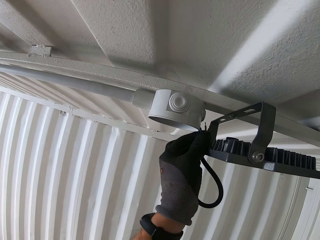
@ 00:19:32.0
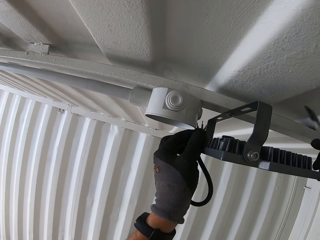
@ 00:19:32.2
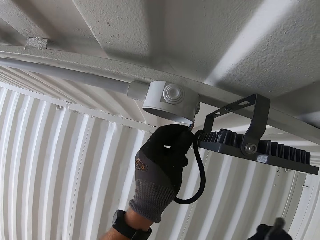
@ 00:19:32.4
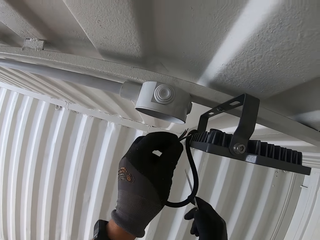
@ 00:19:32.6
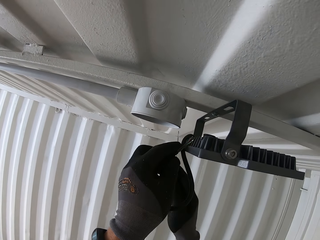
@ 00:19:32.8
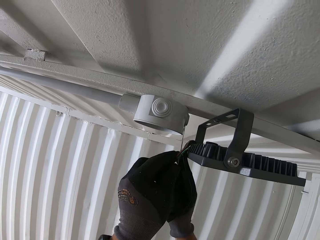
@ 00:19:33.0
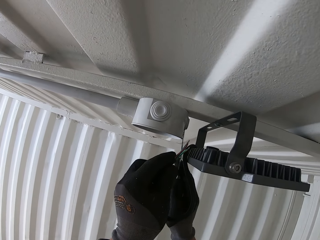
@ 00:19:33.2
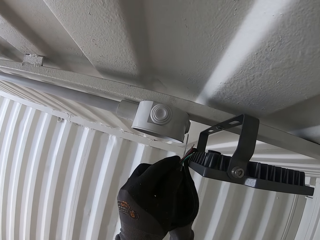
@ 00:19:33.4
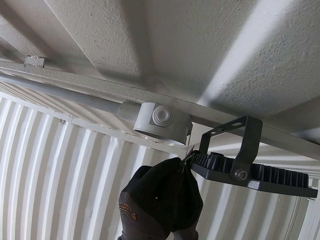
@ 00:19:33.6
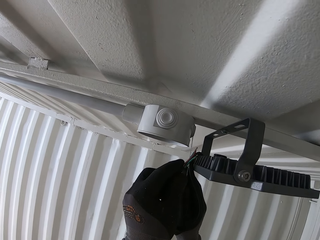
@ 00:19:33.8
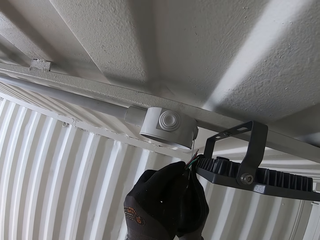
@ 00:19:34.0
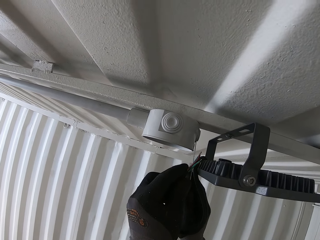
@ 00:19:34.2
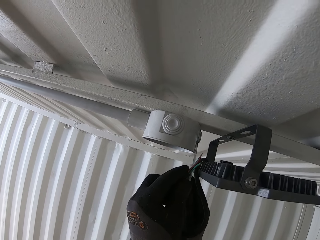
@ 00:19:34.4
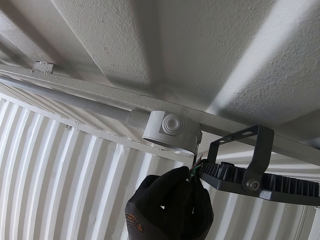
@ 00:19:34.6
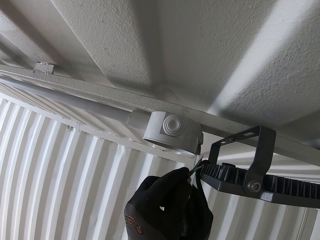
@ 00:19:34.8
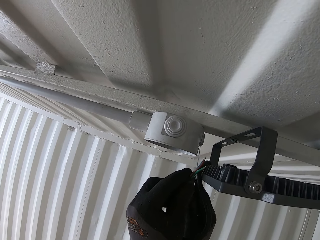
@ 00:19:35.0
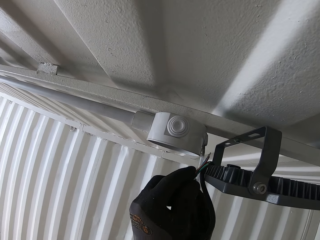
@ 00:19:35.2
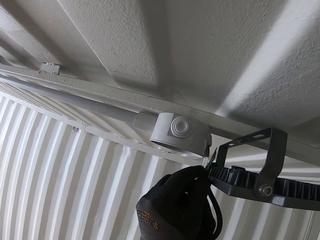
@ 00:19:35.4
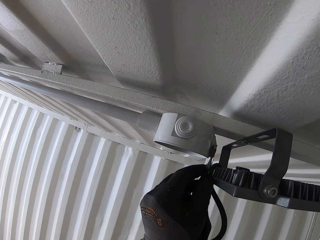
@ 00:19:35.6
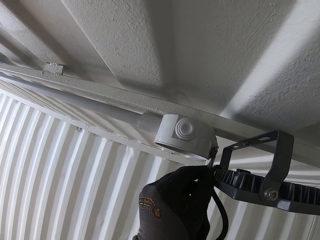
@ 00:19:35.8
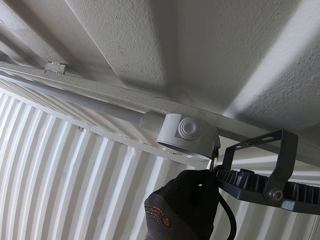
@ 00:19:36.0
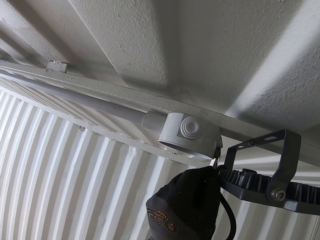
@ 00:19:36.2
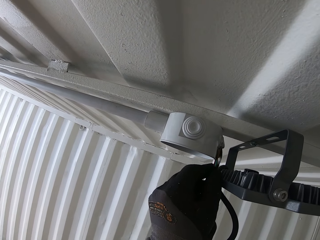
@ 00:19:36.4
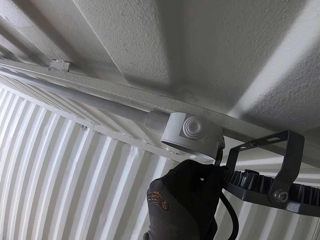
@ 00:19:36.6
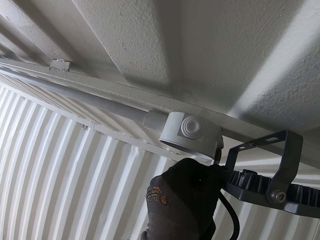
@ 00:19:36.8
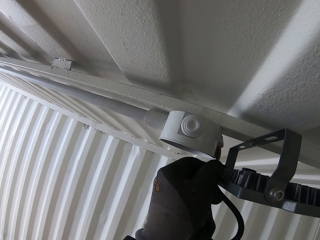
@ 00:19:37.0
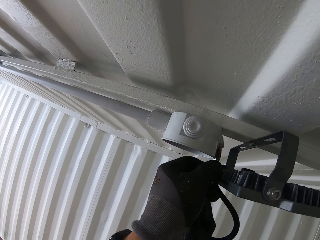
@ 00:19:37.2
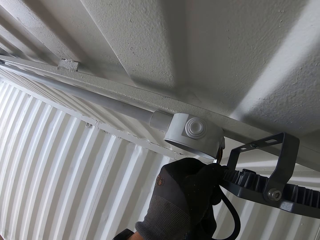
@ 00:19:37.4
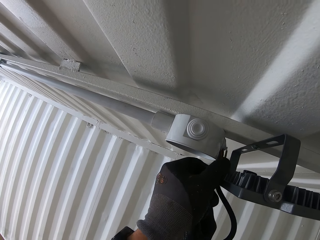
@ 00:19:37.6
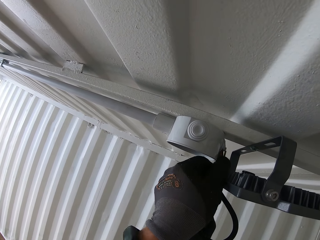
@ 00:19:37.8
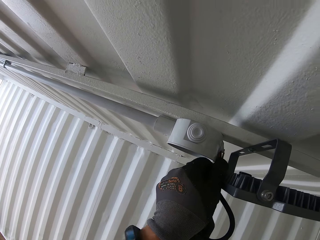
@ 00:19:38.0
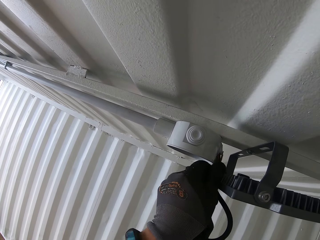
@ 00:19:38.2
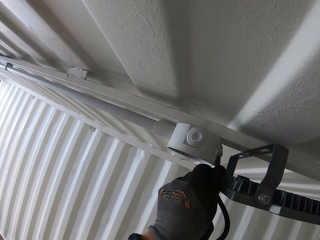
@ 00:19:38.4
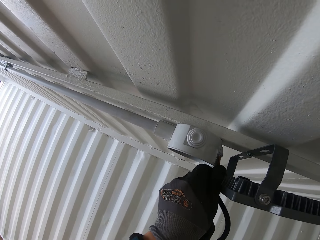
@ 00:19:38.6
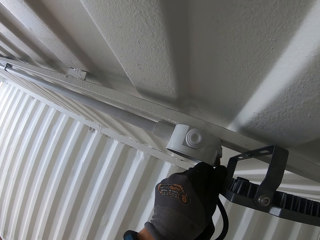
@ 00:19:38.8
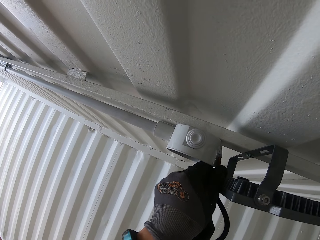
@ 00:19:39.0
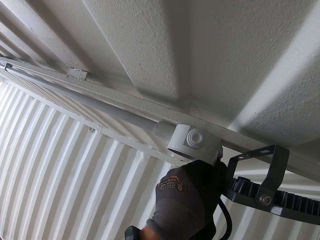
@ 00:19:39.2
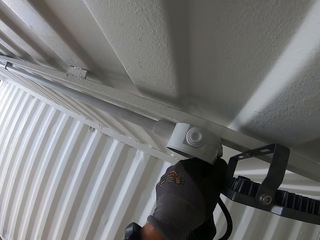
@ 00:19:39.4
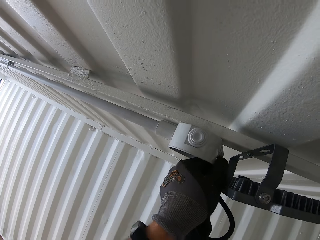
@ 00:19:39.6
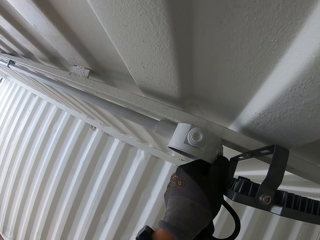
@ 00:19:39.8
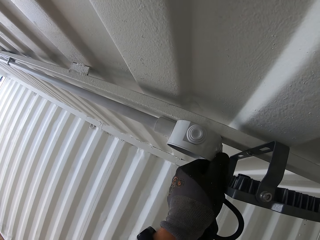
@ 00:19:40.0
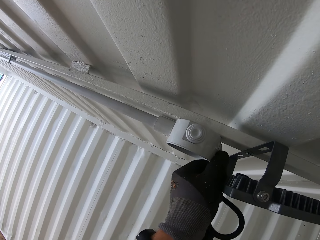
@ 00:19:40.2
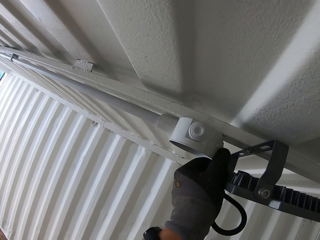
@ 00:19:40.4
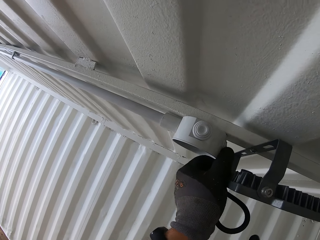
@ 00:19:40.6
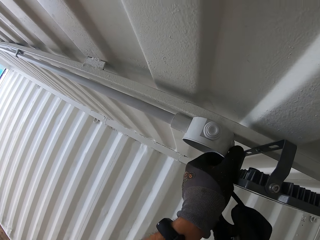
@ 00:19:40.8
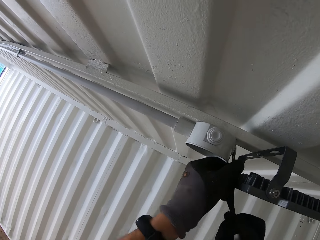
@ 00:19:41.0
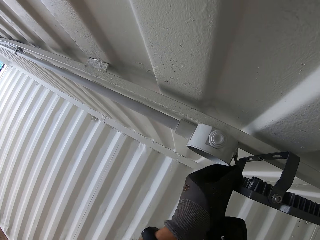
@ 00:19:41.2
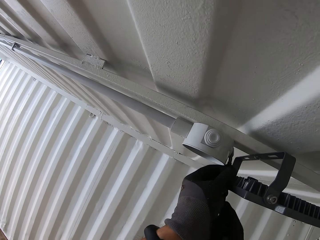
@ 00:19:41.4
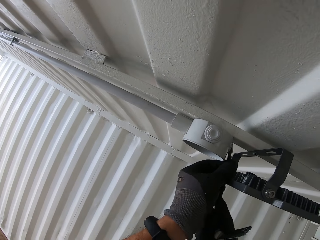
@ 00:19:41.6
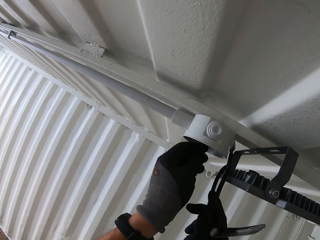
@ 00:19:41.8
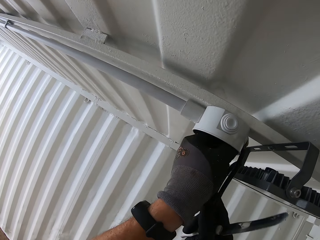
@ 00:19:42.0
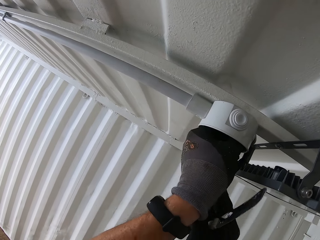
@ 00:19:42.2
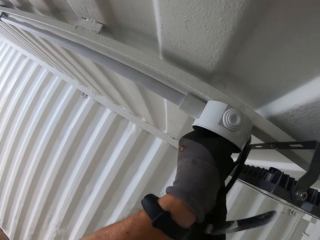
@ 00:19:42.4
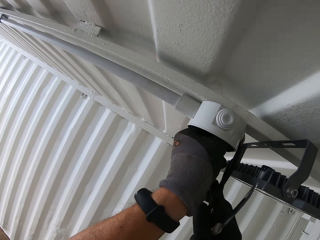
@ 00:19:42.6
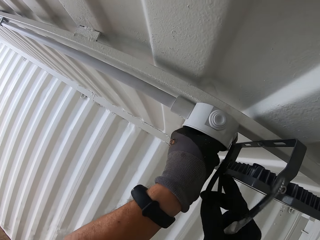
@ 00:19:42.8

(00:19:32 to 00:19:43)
The camera wearer holds the wire. They hold the knife. They open up the junction box with the knife. They fix the electric cables. They insert the wire inside the junction box. They hold the knife.

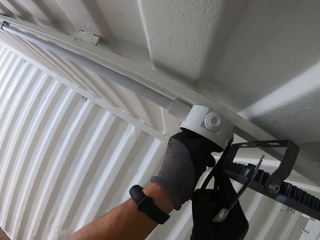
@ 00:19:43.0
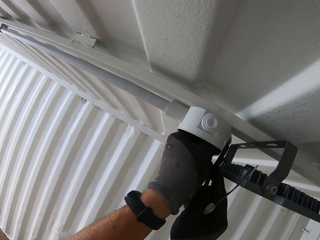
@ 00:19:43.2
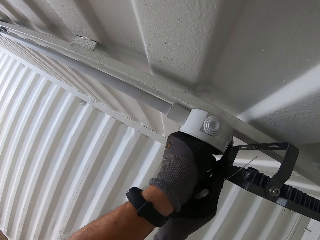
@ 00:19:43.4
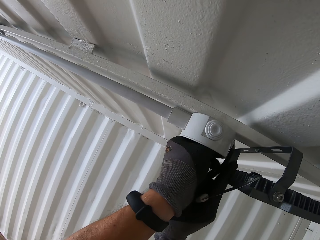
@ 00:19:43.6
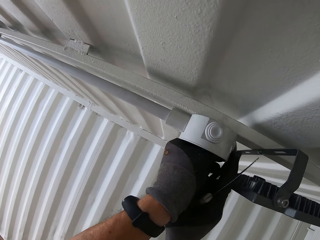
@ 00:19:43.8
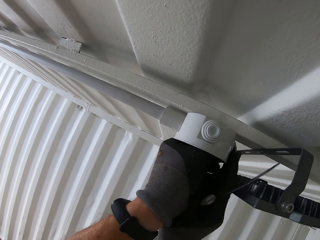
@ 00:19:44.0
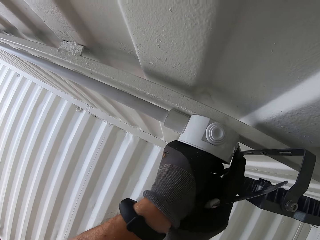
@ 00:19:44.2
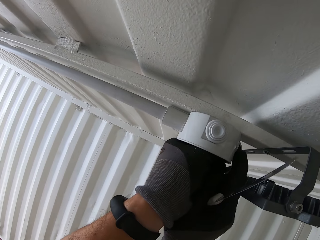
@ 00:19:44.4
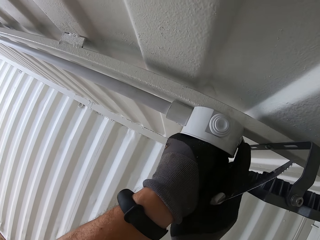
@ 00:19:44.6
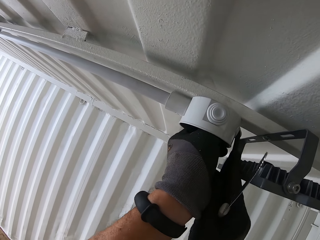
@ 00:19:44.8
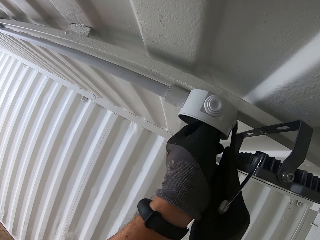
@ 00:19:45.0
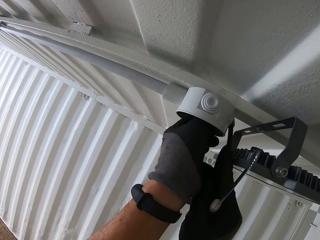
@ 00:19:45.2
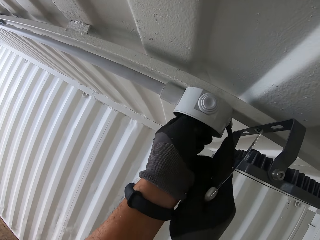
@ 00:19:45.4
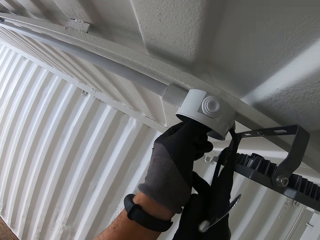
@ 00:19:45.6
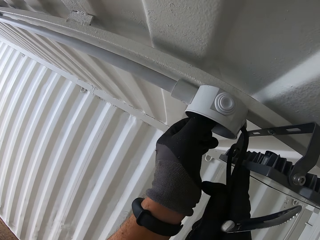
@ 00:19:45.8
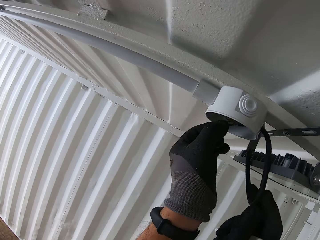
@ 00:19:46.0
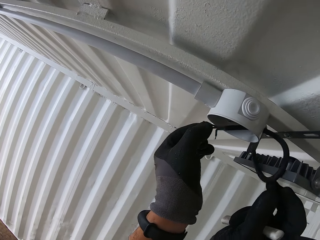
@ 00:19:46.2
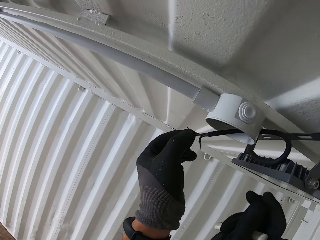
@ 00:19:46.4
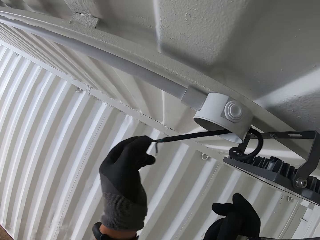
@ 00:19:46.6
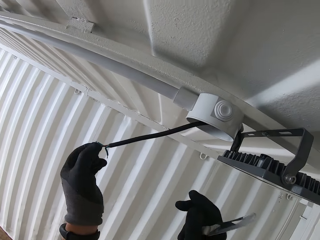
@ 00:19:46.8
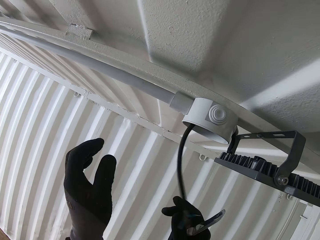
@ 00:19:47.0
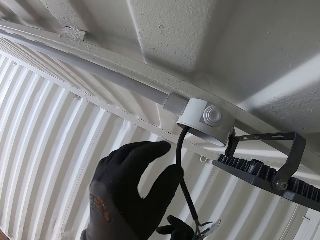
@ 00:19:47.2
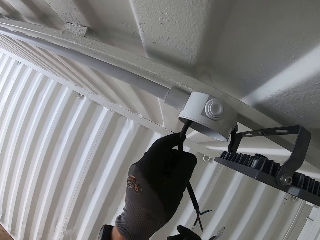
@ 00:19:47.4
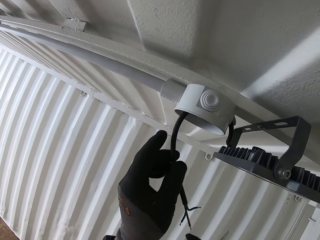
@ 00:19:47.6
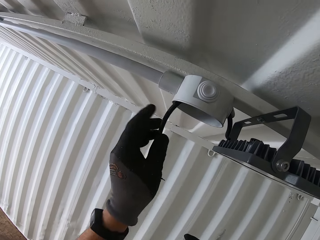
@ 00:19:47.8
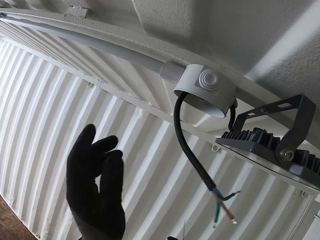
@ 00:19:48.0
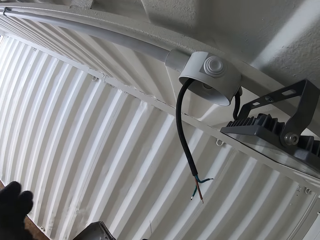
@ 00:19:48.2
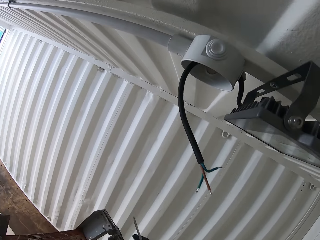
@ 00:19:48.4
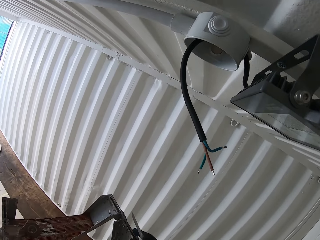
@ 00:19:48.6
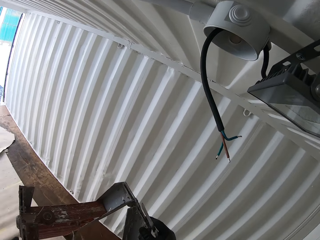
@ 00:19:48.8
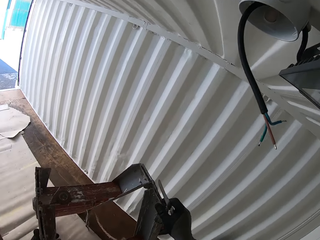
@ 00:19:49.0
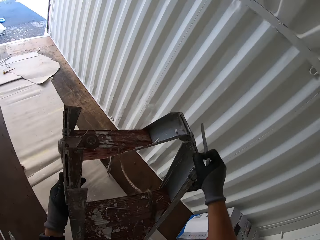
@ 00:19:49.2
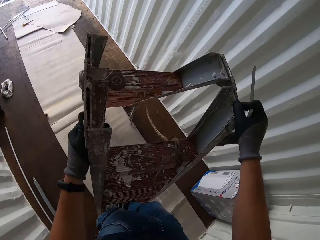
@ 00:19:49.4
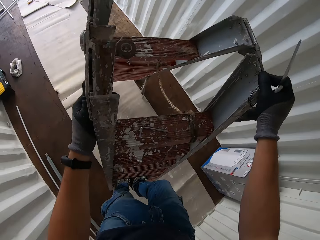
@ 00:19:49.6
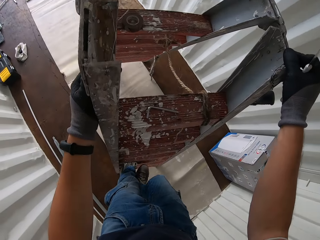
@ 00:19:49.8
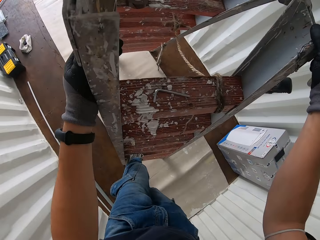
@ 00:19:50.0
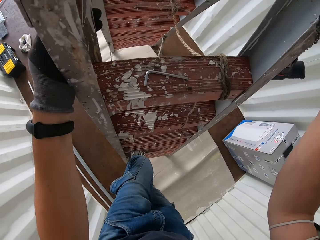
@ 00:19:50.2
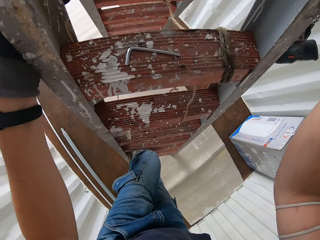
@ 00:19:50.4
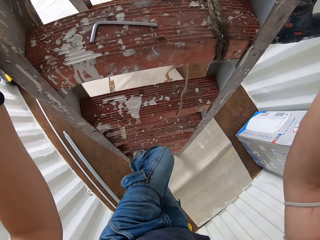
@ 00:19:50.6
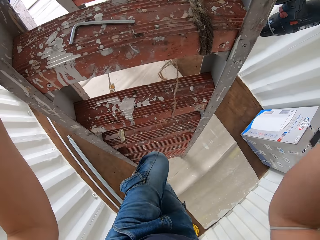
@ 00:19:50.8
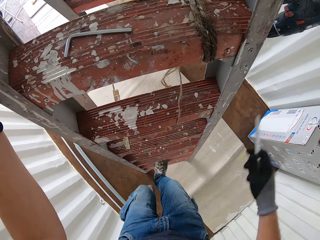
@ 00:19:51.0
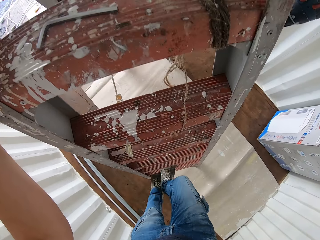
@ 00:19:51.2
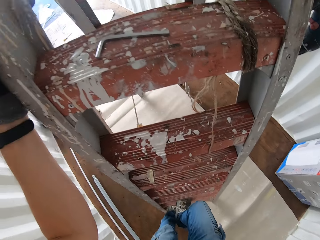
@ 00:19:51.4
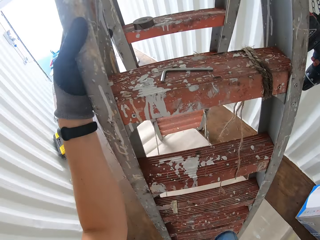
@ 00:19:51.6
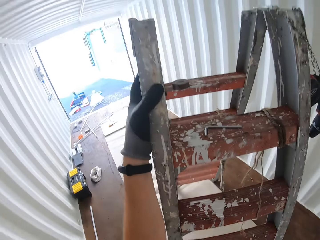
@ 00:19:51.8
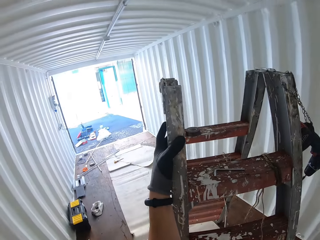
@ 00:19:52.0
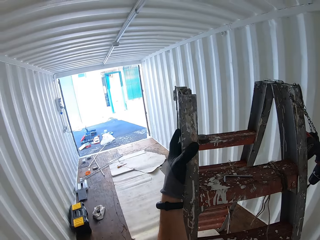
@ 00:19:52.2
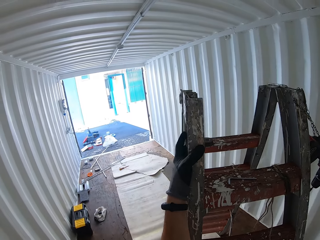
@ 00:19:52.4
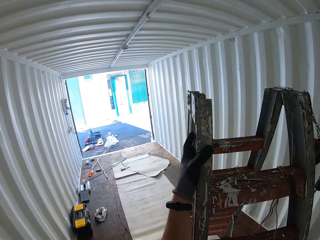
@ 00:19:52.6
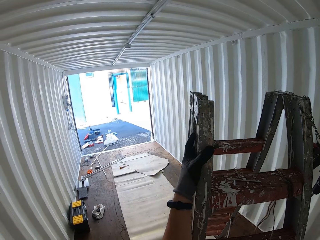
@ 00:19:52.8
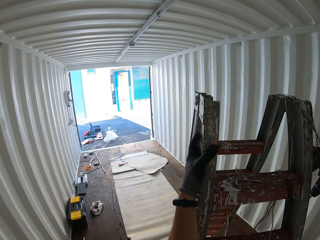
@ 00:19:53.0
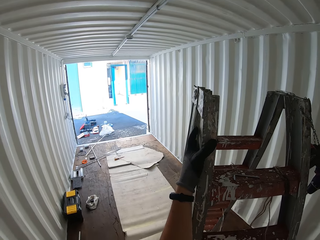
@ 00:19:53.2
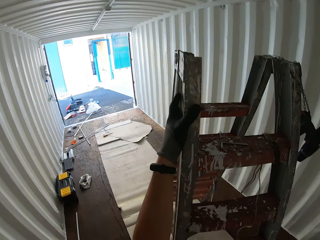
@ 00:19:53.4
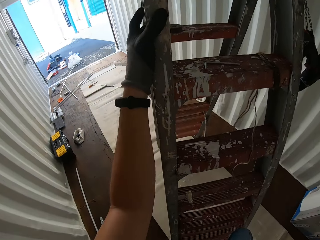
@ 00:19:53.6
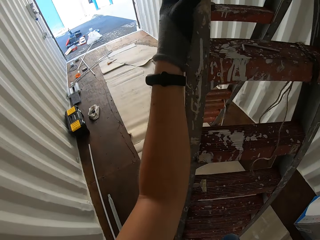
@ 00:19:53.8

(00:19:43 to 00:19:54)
The camera wearer pulls out the cable. They go down the ladder with the knife.
